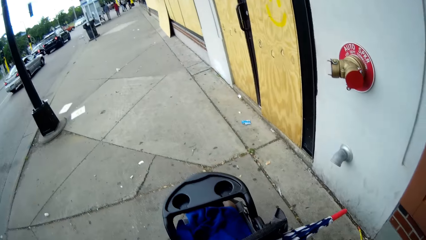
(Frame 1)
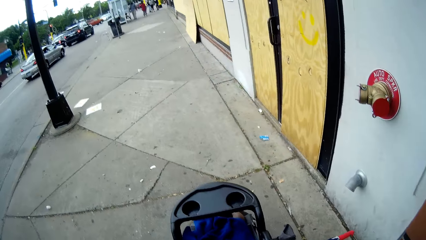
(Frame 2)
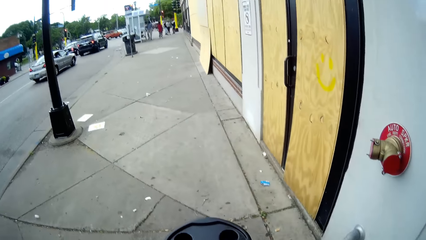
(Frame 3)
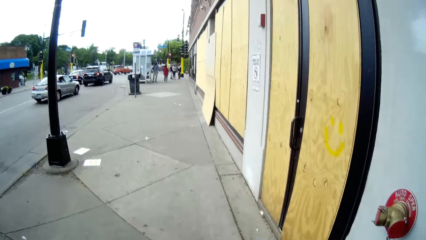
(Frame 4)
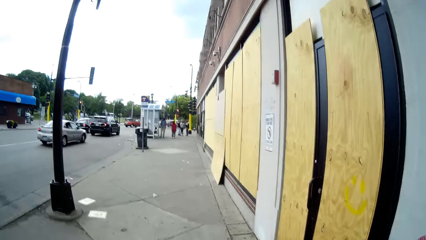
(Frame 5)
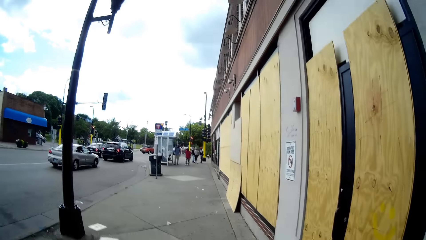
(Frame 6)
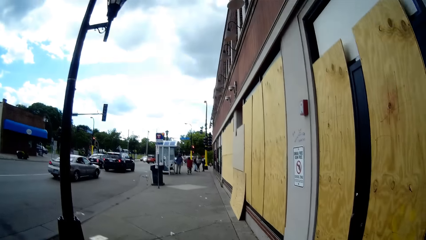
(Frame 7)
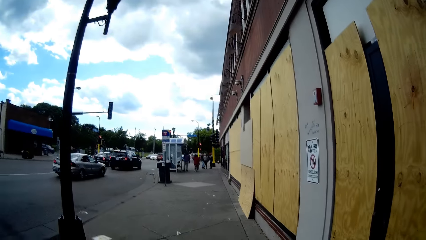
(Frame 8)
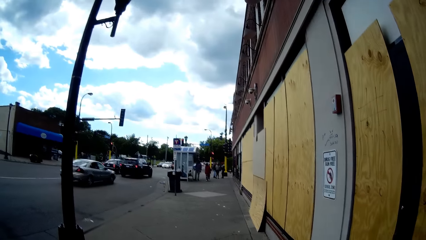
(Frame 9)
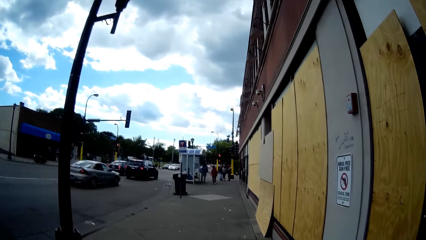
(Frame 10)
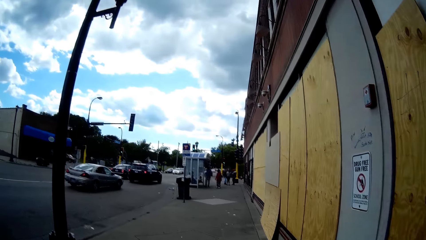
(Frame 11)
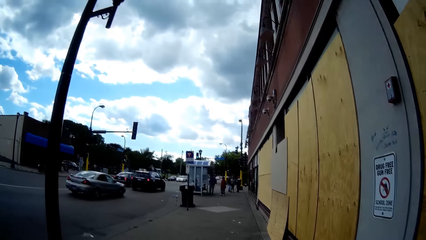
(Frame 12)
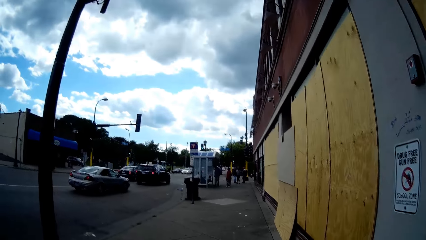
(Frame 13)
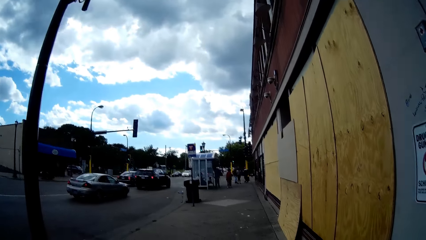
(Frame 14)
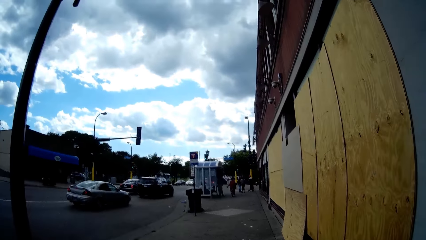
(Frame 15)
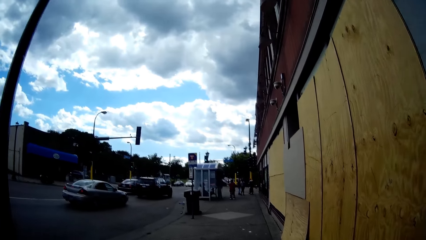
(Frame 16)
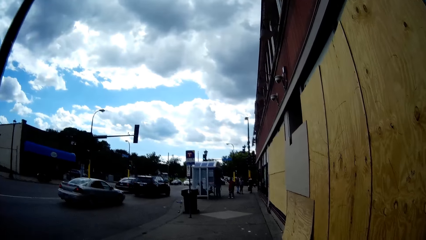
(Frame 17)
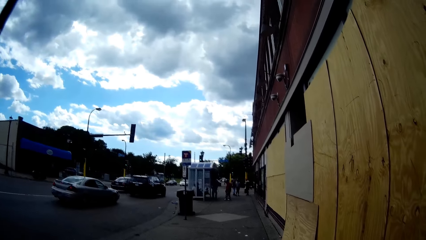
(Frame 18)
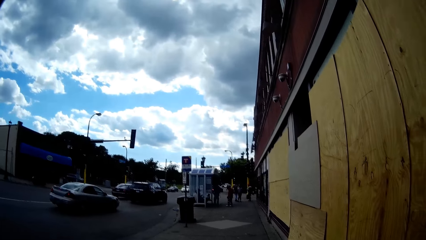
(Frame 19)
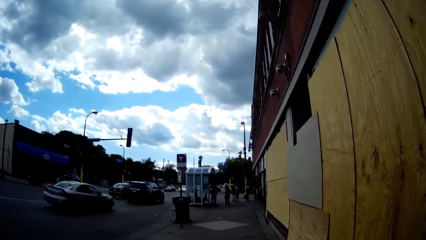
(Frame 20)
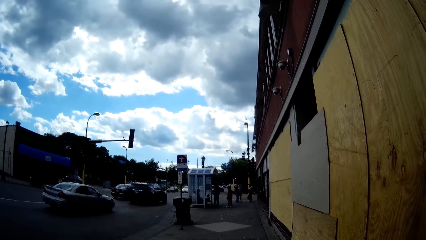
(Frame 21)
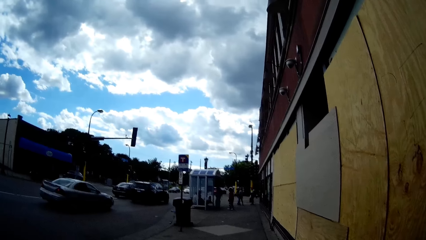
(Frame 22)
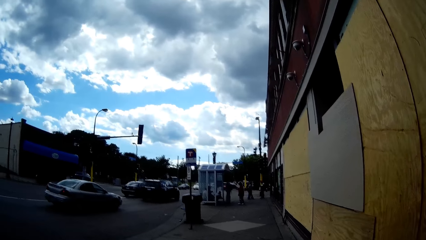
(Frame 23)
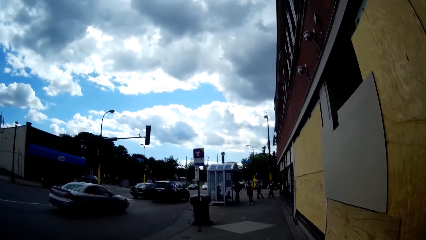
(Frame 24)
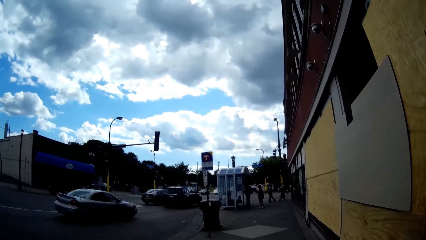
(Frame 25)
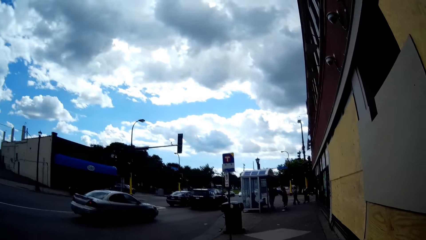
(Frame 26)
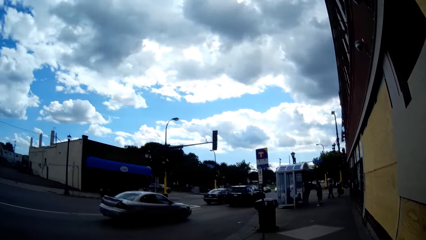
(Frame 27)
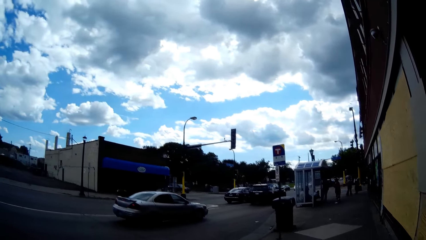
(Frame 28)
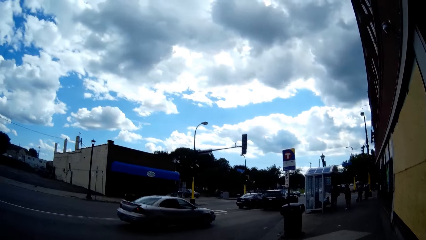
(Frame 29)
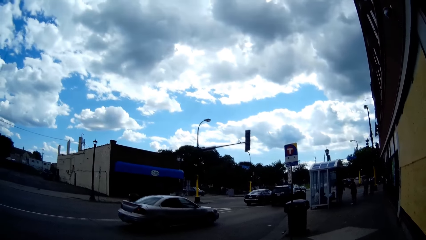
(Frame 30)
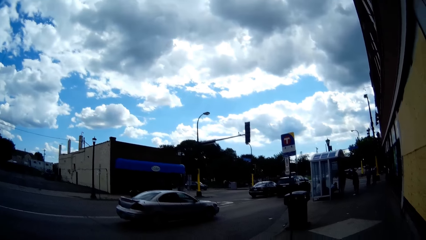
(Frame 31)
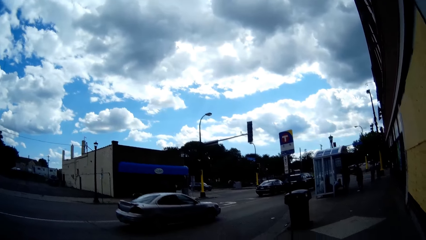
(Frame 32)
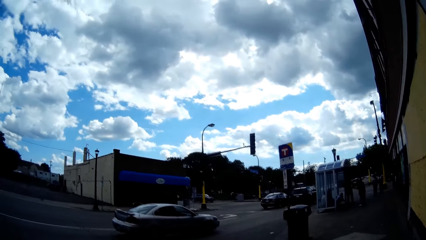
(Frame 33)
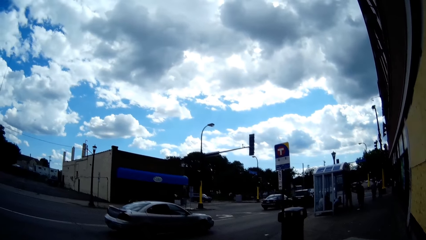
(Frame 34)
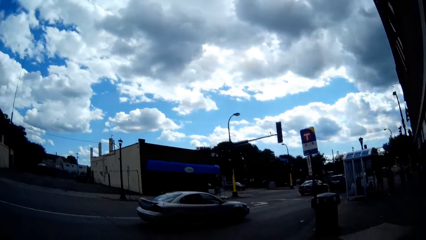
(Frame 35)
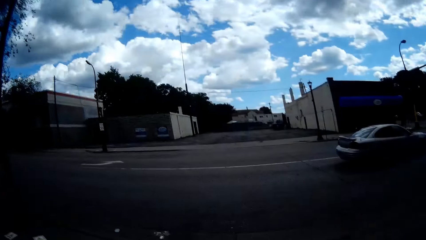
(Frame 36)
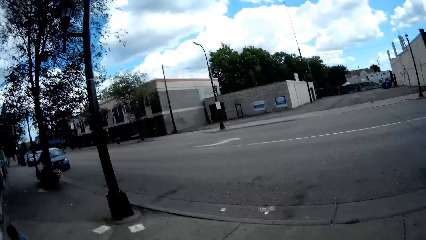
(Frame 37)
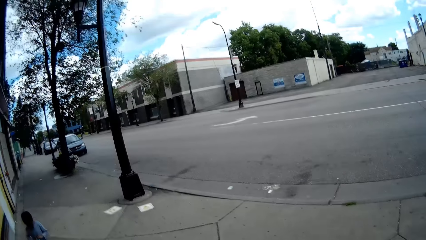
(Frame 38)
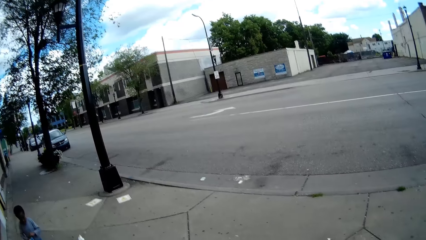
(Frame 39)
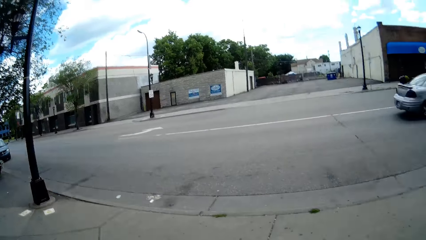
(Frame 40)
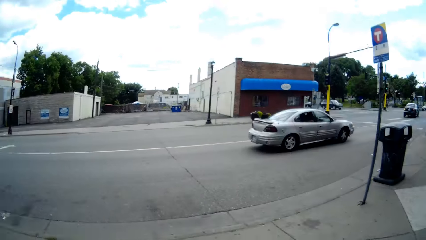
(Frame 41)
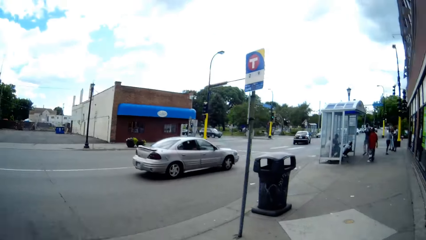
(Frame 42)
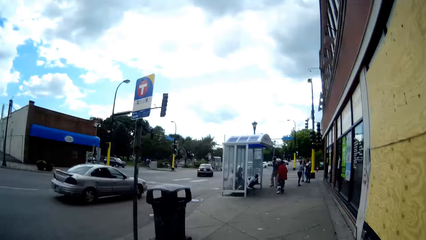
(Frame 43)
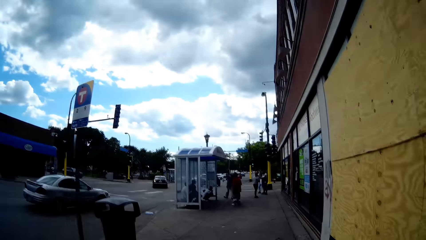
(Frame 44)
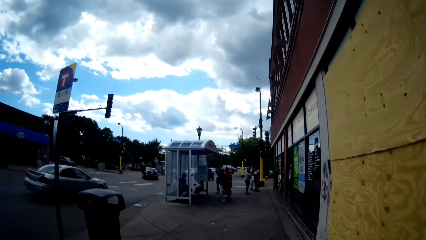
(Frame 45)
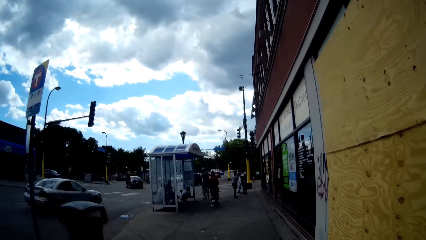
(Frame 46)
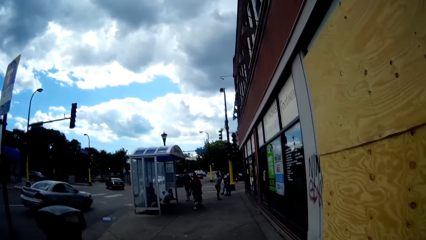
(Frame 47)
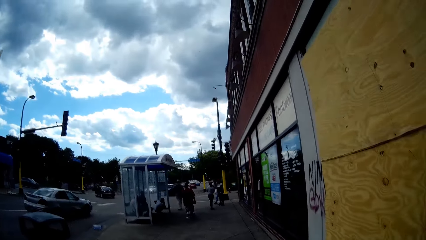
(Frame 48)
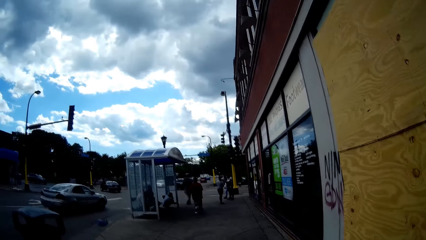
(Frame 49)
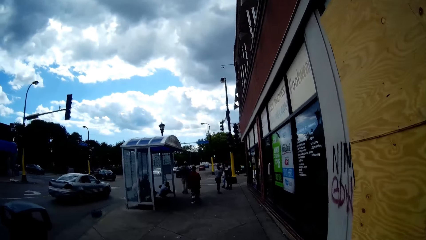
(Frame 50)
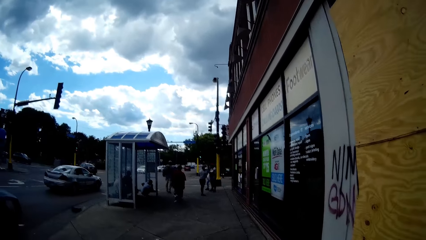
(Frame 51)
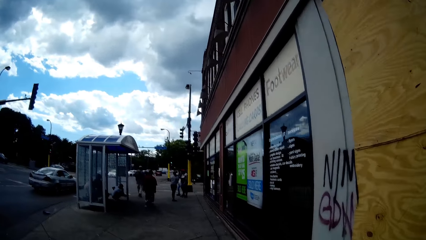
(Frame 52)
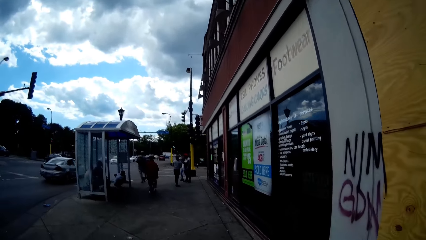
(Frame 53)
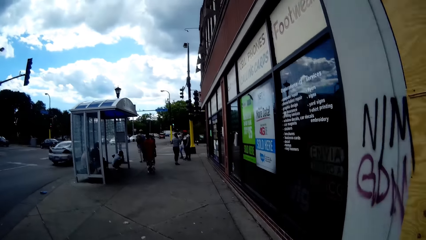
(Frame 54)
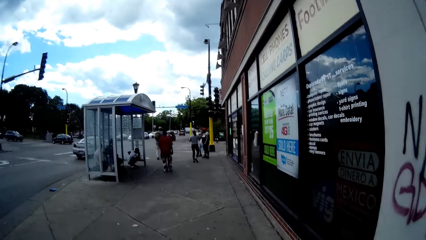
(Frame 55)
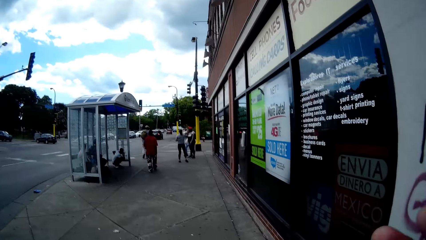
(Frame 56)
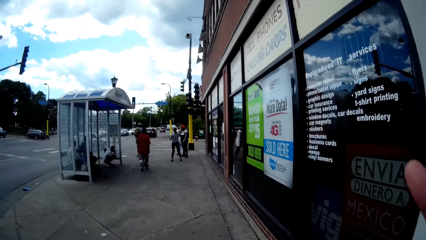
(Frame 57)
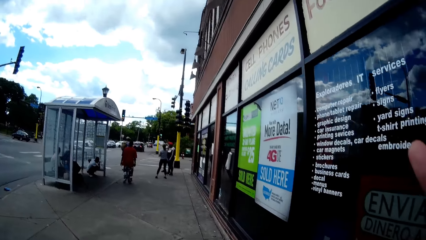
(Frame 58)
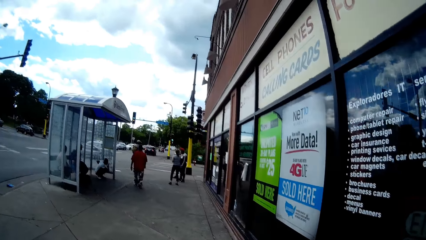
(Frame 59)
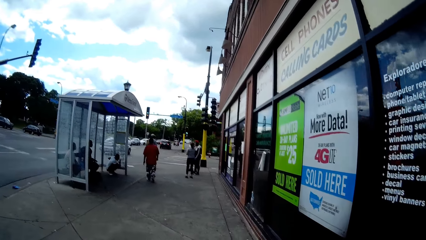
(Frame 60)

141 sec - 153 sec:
The camera wearer walks. They speak to a baby. They turn to the baby. They walk. They adjust the camera.

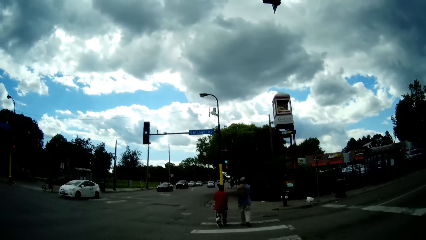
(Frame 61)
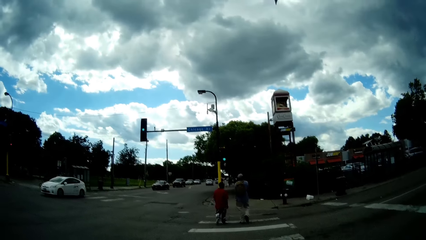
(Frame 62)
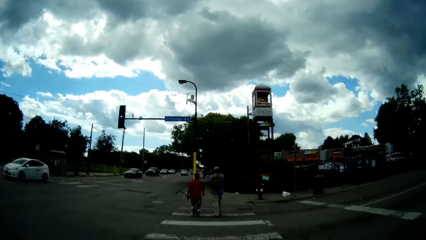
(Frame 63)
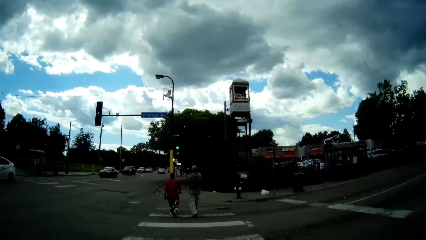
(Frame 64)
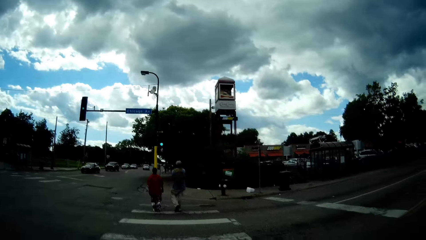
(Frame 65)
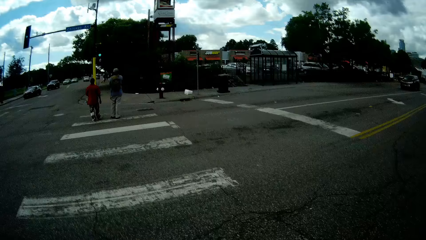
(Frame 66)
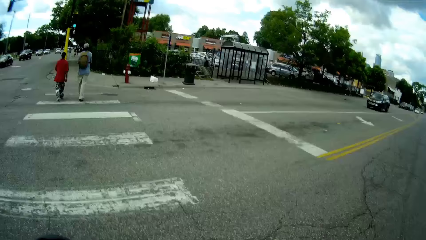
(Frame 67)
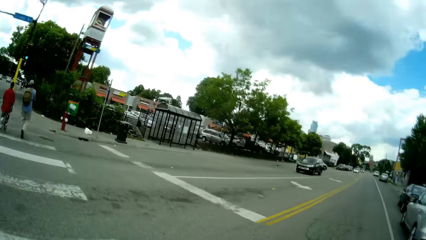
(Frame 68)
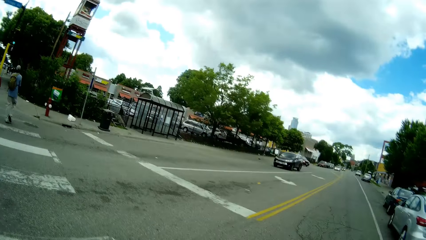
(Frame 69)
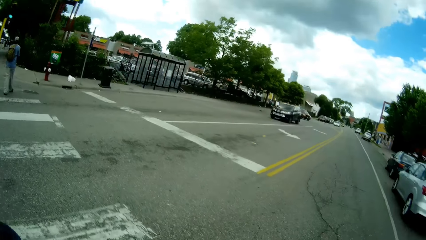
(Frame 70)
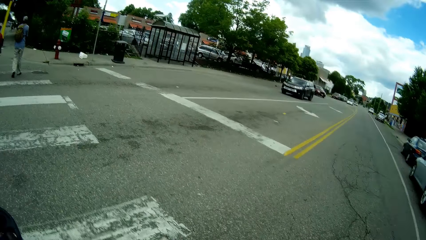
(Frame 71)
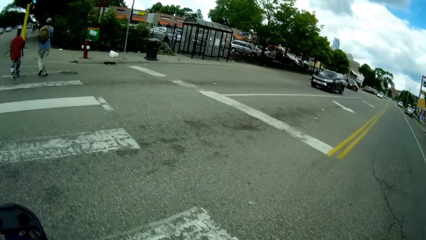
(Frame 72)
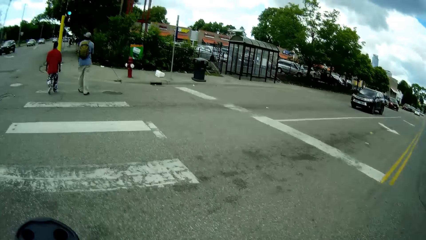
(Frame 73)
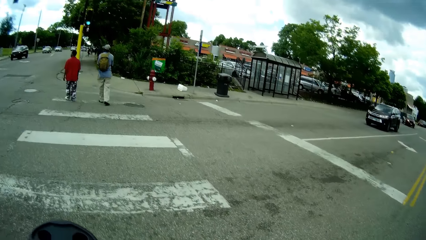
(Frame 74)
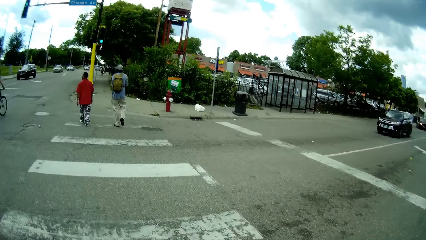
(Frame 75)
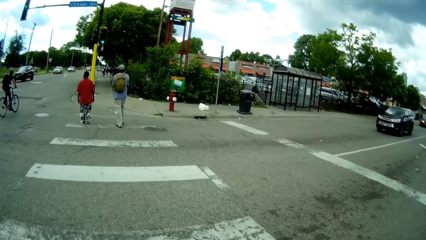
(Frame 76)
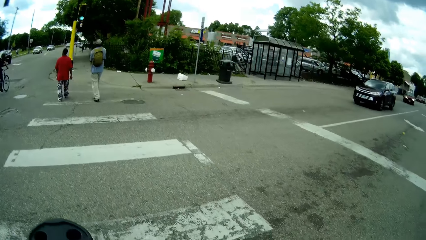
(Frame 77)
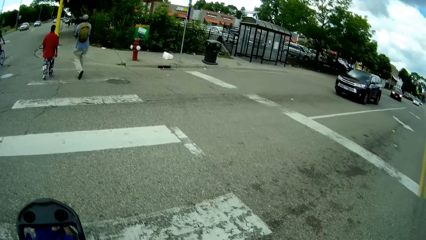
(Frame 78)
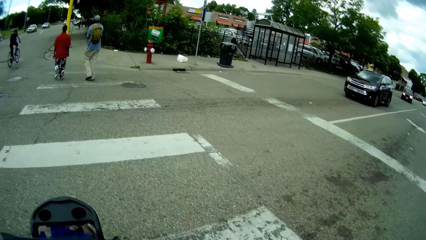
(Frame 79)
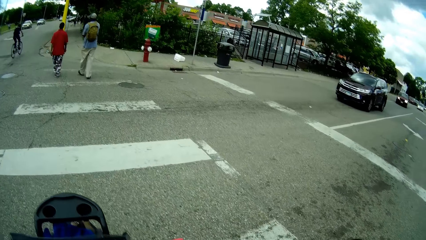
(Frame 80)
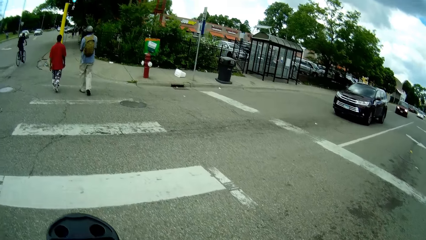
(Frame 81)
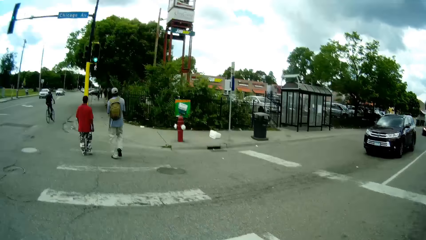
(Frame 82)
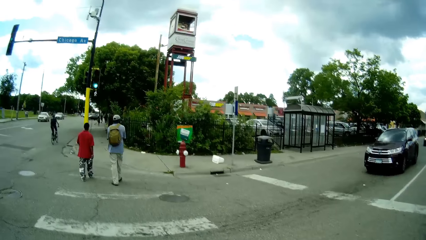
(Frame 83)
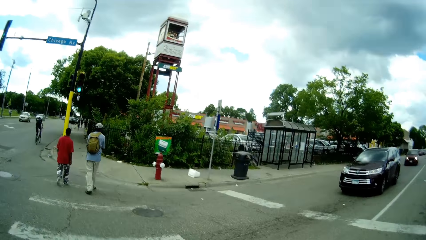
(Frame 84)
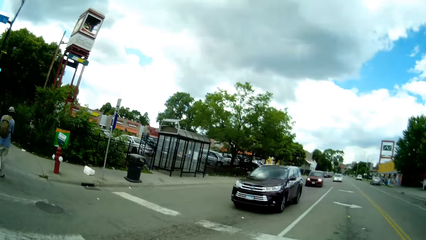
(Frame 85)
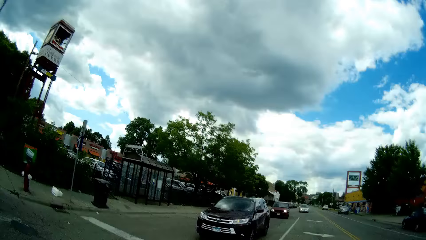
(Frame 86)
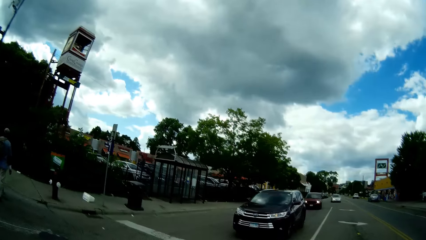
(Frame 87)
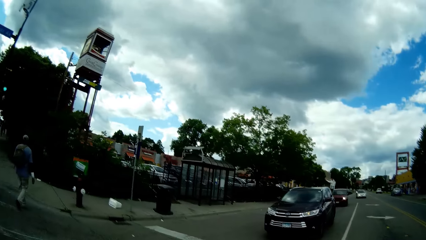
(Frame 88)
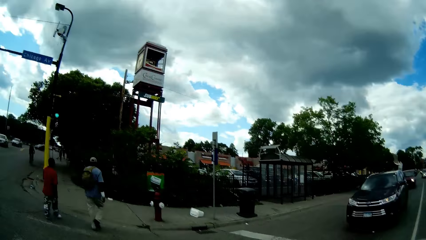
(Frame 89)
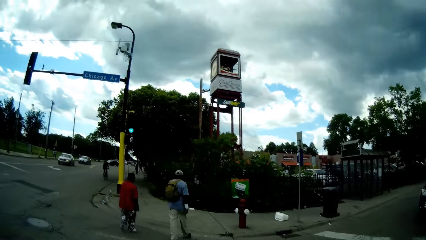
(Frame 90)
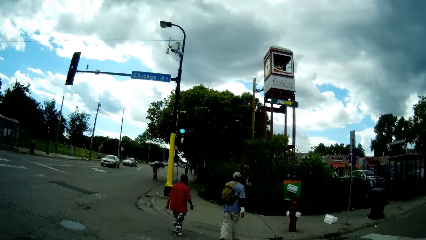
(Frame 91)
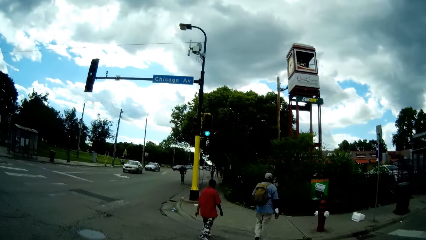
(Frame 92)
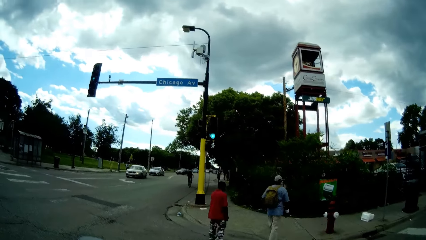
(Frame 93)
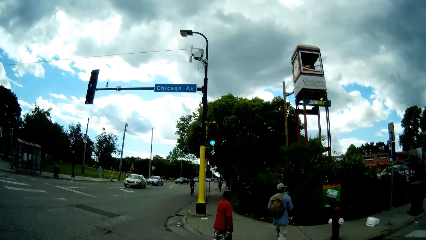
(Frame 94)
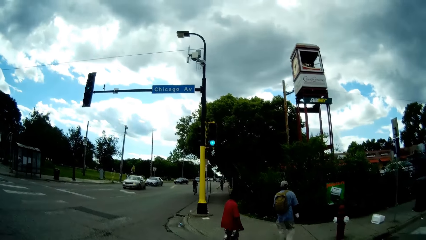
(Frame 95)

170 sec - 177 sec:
The camera wearer speaks to the baby. They walk across the road. The baby walks on a zebra crossing.
